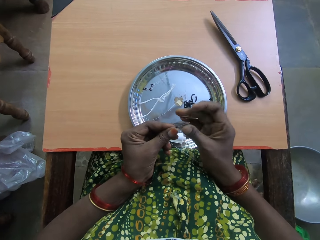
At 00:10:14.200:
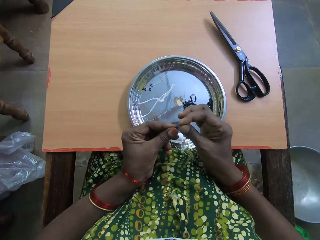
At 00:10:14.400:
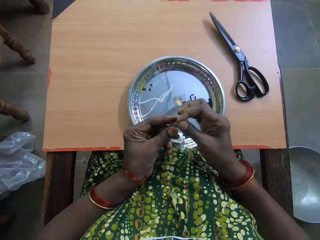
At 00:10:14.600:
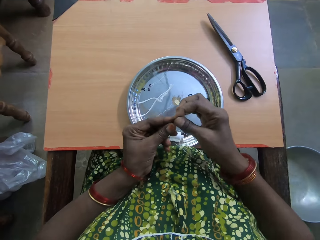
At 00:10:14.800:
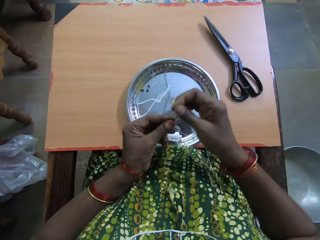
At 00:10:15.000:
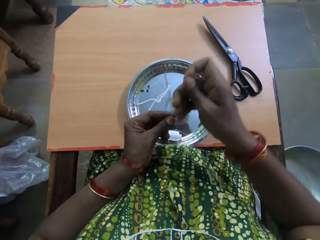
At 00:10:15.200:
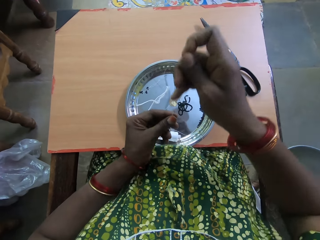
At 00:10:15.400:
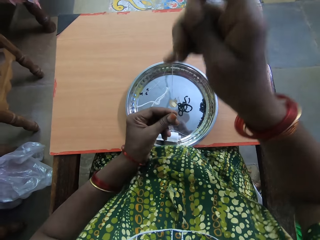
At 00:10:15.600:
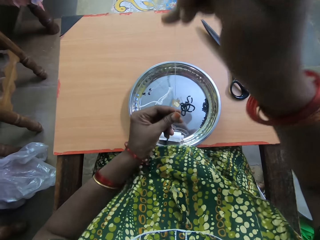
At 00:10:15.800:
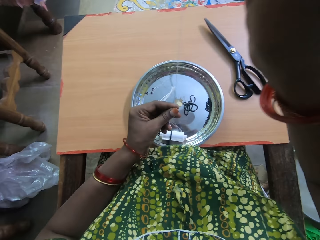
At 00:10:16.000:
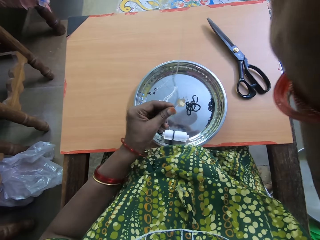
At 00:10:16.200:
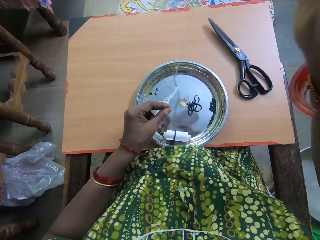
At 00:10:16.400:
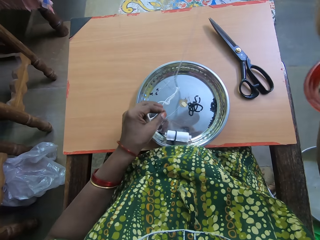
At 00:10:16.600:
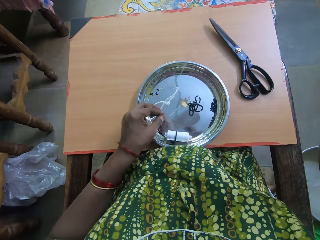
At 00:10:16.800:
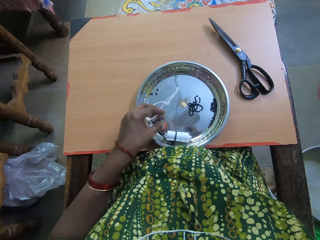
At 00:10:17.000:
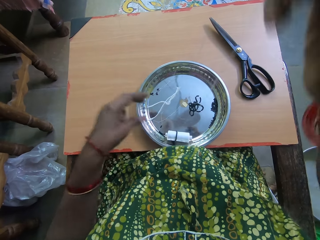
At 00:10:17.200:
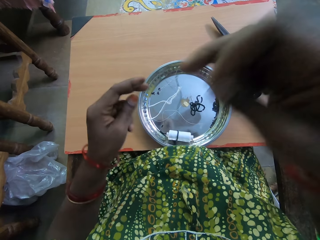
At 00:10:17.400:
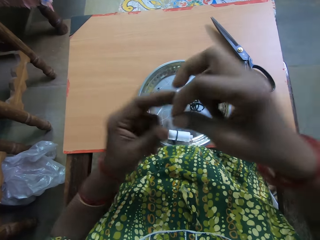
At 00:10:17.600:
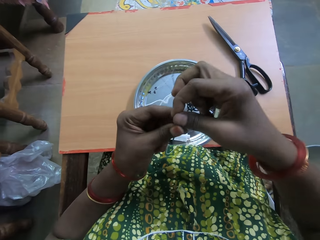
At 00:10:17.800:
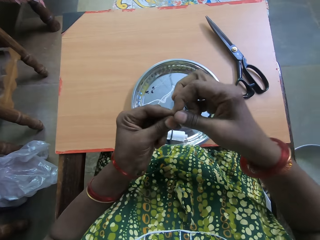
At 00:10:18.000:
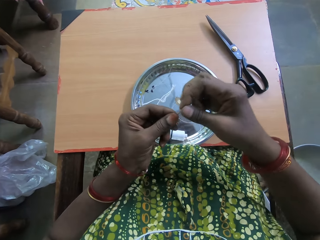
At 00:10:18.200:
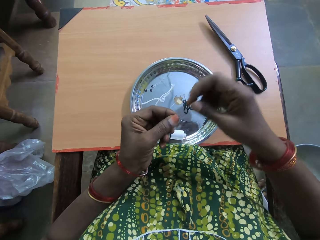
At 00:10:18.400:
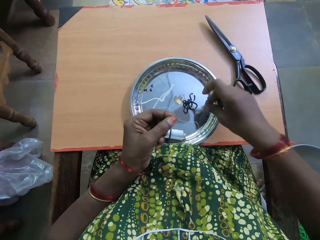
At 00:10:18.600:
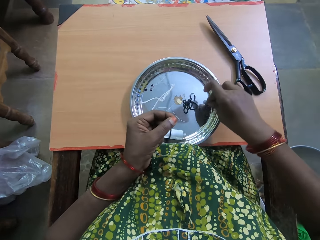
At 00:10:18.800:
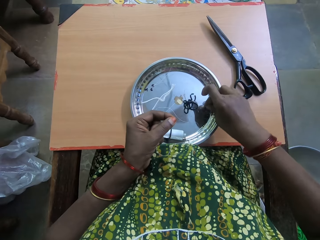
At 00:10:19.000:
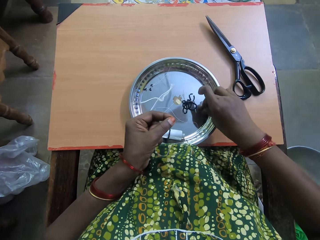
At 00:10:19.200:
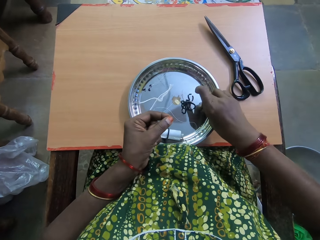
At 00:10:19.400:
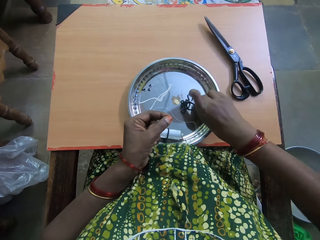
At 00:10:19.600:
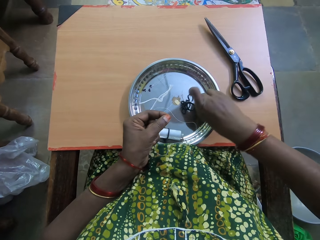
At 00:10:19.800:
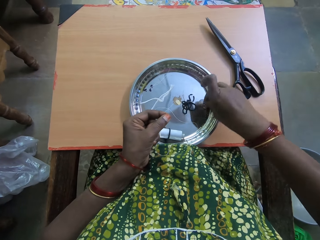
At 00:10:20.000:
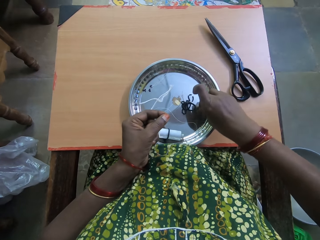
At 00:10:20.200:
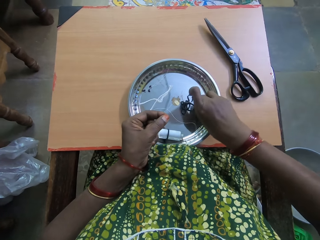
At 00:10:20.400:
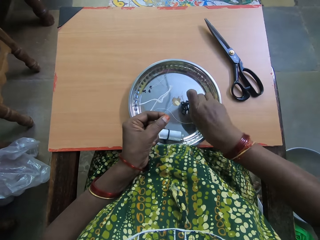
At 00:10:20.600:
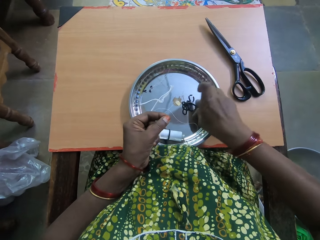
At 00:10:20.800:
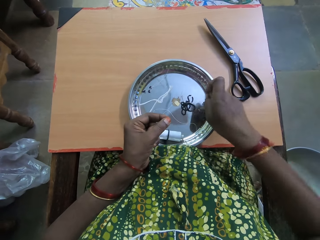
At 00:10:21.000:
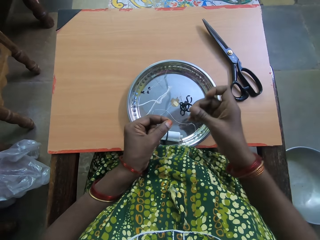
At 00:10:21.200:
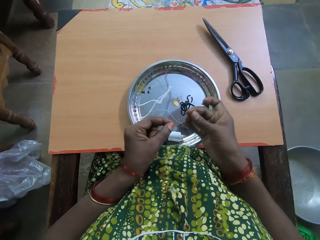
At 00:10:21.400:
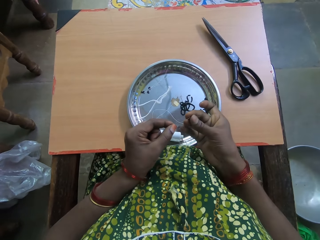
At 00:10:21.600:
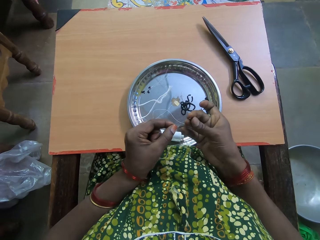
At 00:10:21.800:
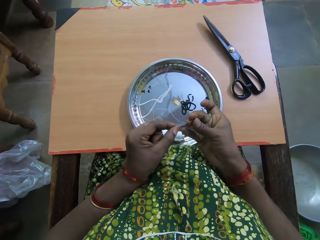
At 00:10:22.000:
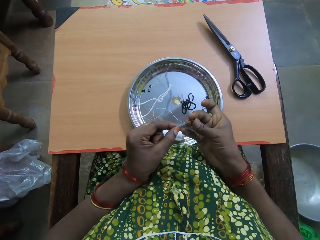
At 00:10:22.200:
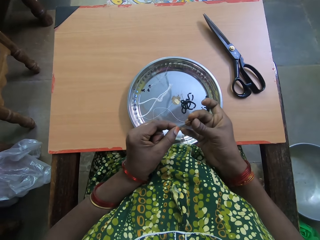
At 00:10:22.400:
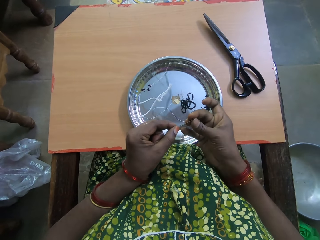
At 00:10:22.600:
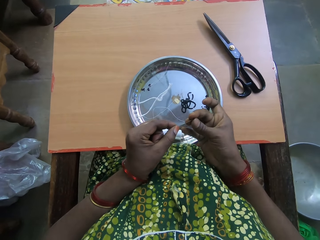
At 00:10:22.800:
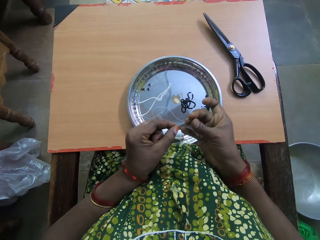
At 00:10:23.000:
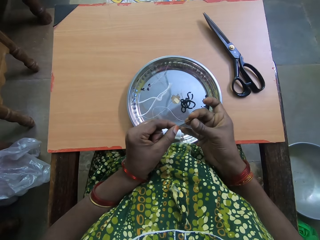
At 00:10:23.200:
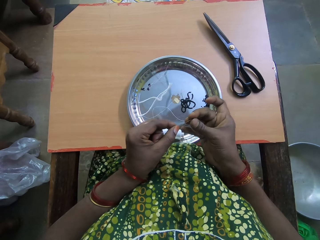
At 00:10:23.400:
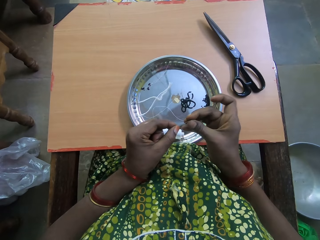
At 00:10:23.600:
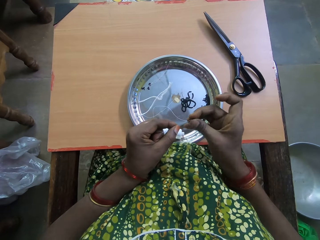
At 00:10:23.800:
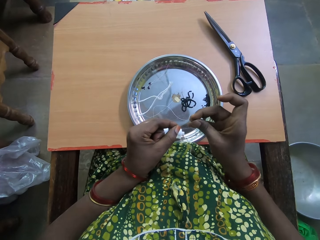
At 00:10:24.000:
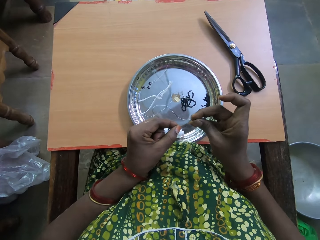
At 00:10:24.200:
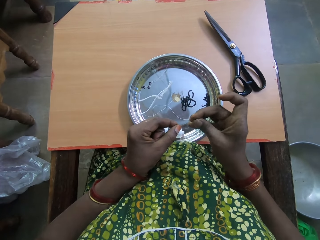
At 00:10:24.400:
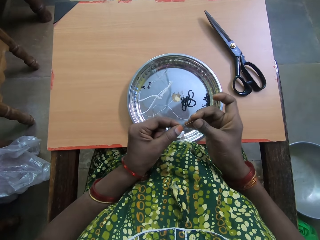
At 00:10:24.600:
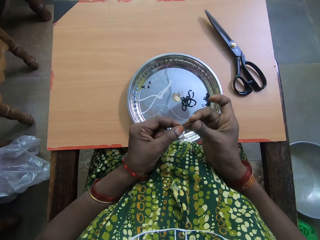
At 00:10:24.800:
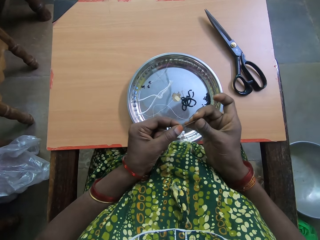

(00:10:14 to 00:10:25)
The camera wearer pulls beads to the thread. They adjust the fishing line. They take another bead from the tray. They put the bead through the fishing line.

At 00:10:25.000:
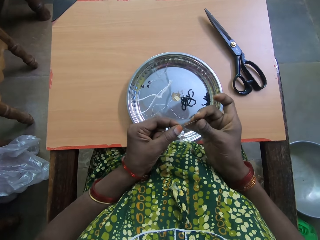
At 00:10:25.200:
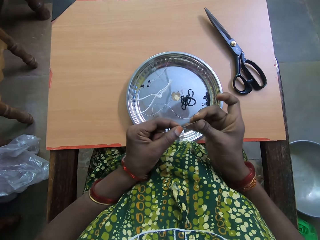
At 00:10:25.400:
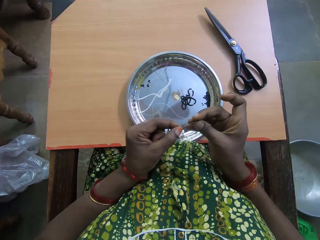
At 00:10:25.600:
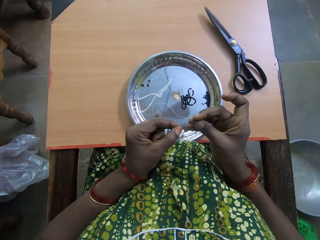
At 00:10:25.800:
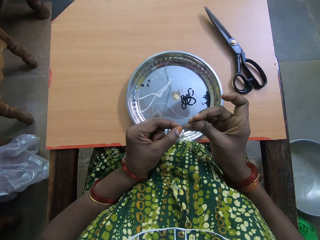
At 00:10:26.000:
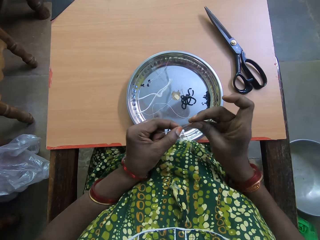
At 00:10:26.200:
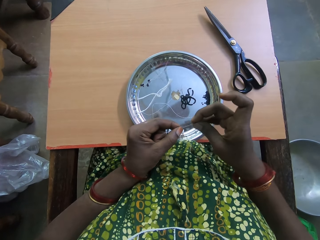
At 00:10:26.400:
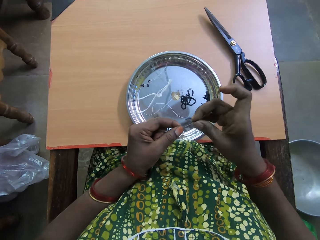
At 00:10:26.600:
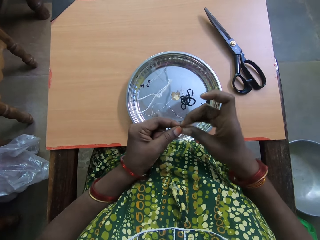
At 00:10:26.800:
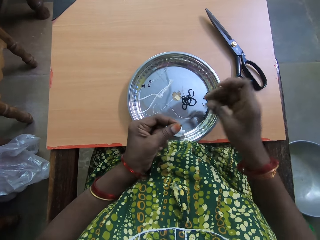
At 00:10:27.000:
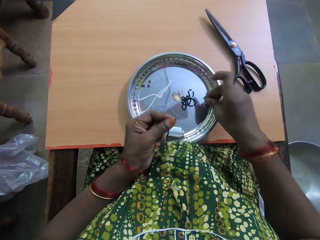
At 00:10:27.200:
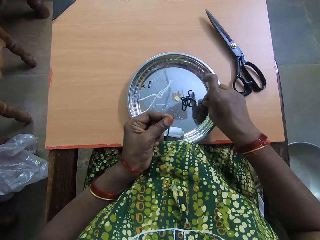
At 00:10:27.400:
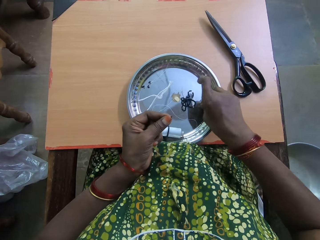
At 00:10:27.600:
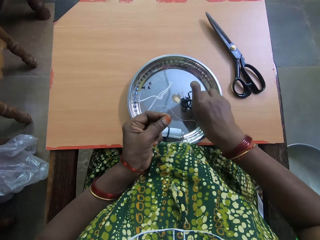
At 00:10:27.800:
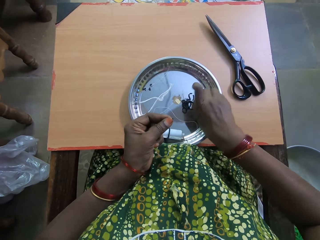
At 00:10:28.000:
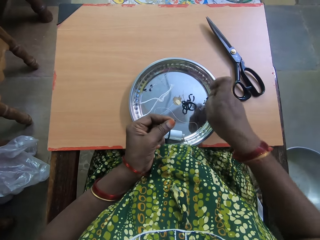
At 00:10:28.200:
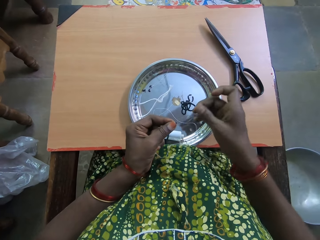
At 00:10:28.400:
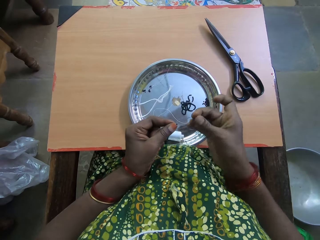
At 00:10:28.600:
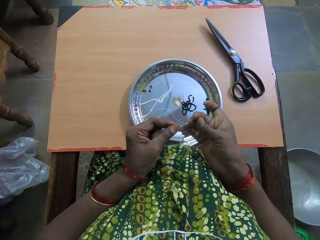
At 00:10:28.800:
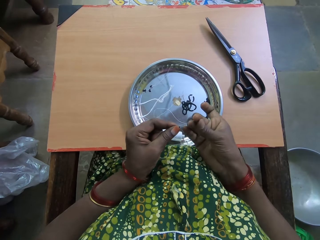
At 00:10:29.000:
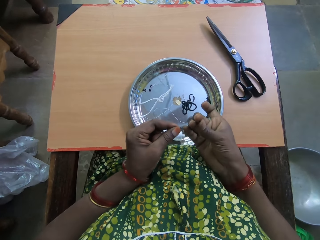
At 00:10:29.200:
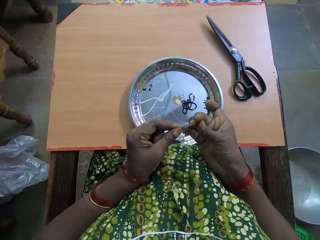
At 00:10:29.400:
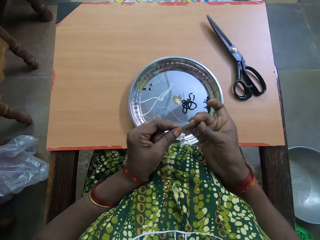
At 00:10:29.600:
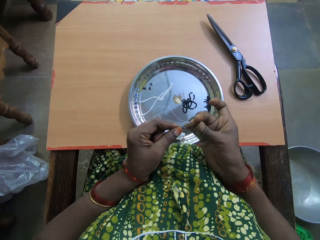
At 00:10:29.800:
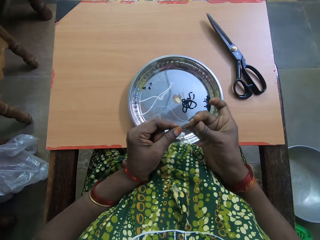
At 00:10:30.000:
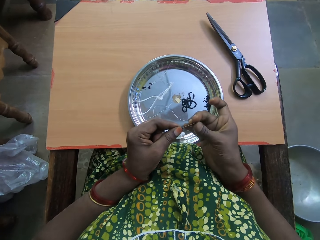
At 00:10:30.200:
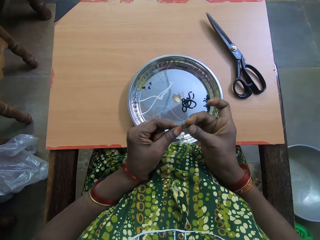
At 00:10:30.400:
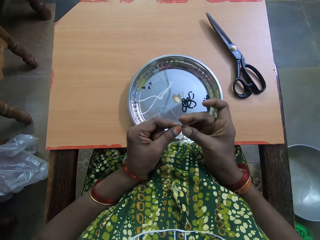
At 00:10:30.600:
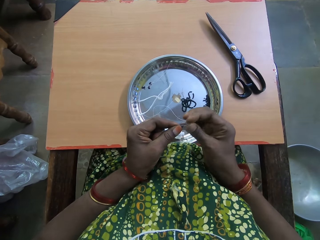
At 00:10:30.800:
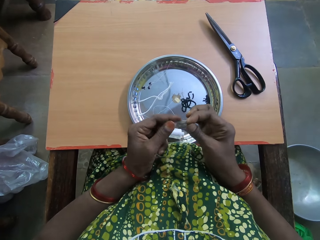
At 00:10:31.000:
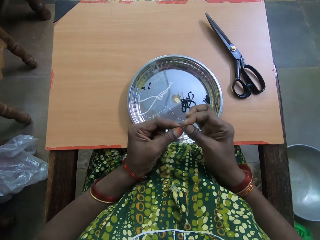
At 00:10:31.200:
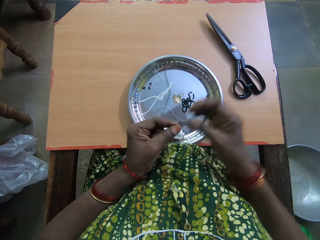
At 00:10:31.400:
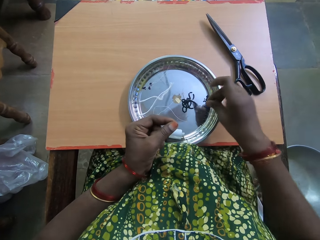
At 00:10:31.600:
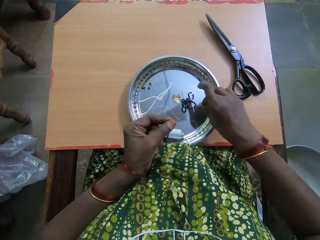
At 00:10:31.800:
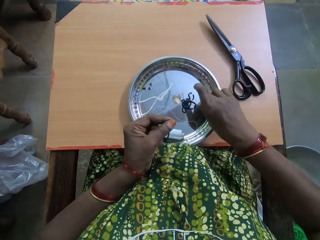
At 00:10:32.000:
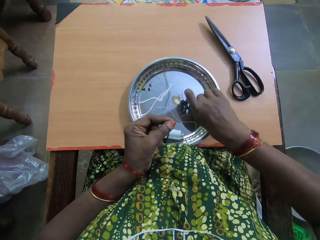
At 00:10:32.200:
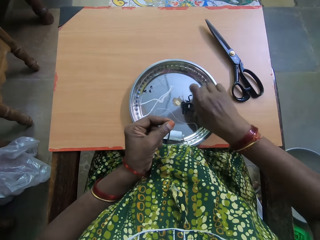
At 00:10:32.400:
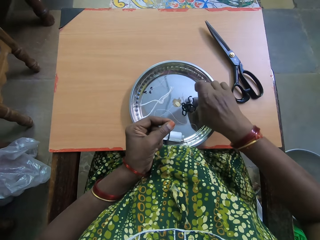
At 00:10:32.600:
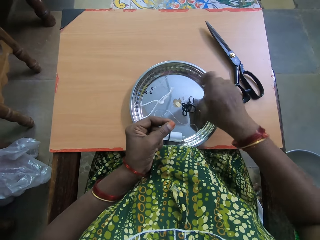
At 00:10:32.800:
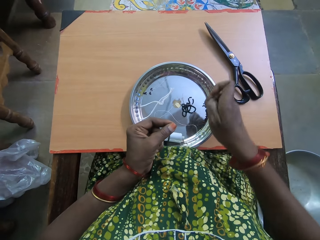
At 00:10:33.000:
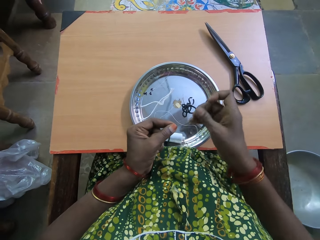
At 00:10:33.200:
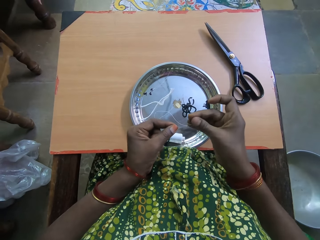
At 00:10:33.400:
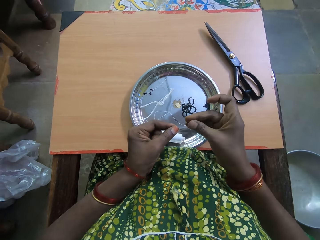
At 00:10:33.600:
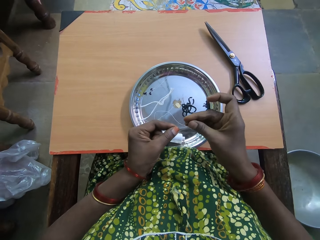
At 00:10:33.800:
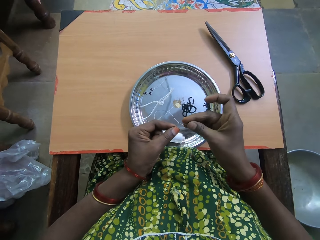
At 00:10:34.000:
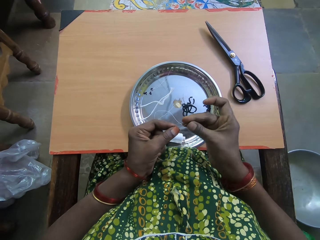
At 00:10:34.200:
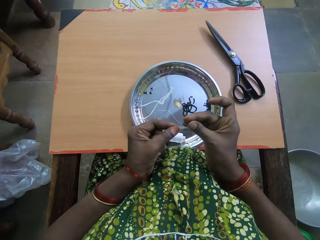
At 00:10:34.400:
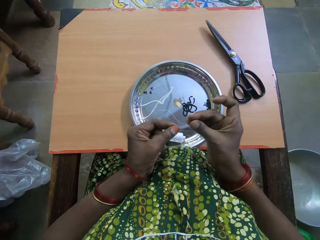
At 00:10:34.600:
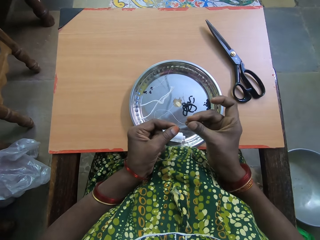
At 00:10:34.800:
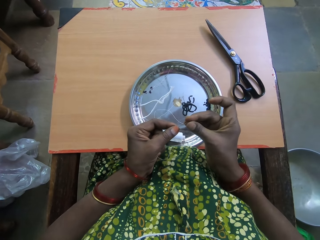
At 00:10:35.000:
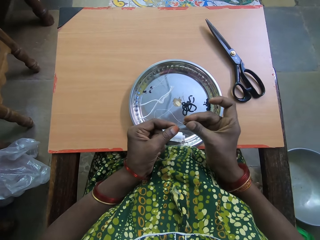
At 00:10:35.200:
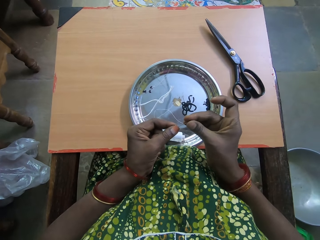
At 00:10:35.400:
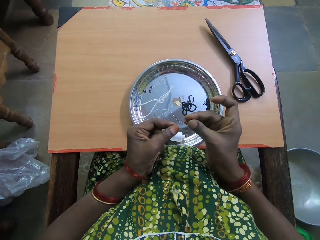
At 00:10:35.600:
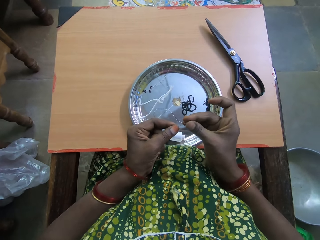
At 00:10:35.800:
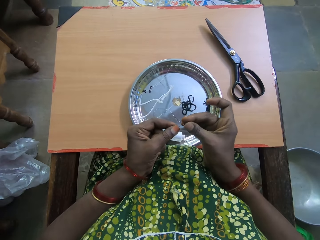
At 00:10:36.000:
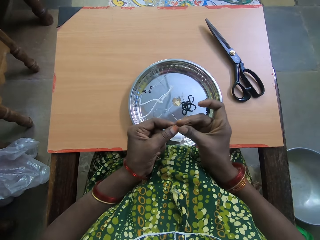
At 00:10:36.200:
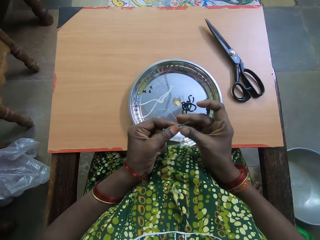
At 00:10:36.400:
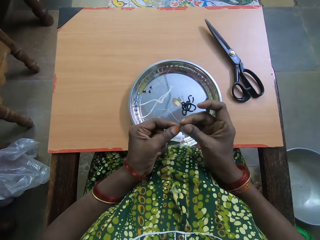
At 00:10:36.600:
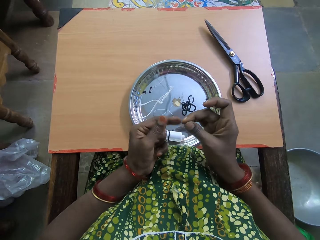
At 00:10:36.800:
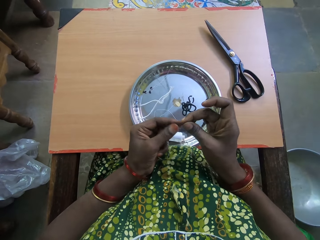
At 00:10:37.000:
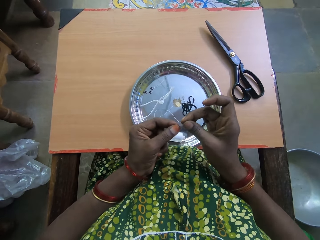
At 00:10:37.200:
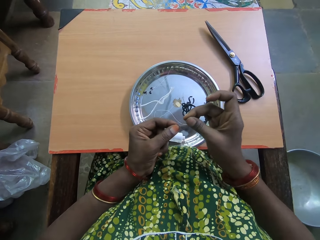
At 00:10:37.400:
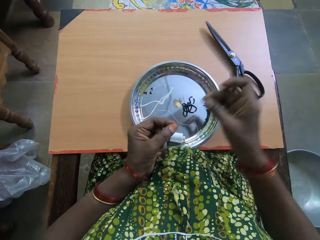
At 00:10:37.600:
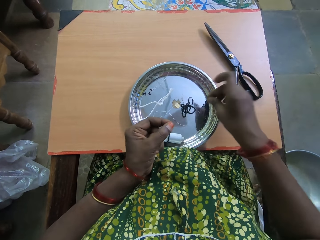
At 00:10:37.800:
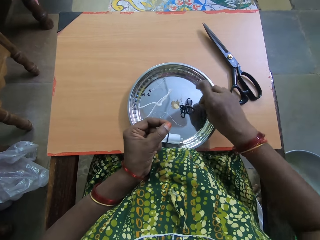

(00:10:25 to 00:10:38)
The camera wearer takes another bead from the tray. They put the bead through the fishing line. They take another bead from the tray. They put the bead through the fishing line.
